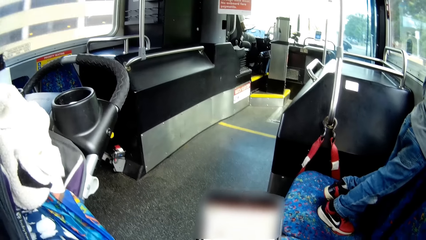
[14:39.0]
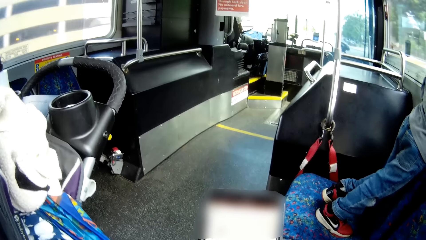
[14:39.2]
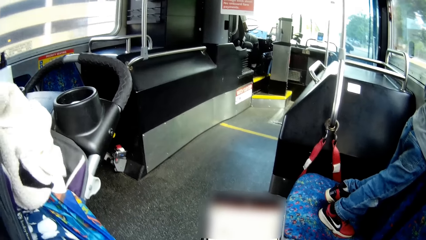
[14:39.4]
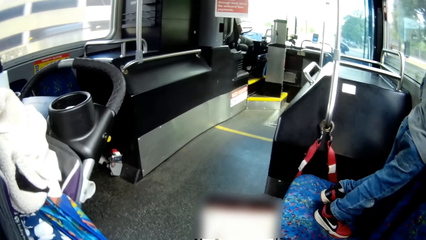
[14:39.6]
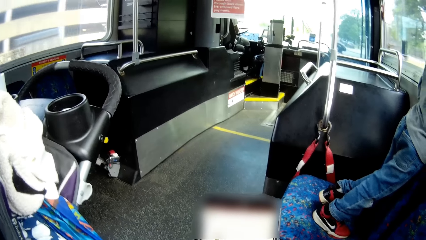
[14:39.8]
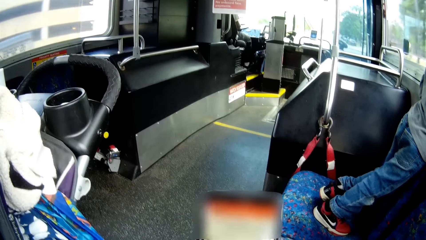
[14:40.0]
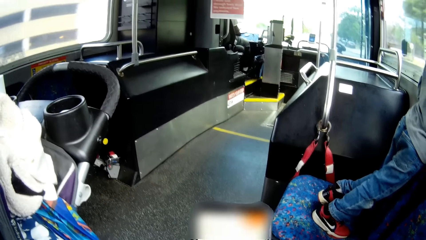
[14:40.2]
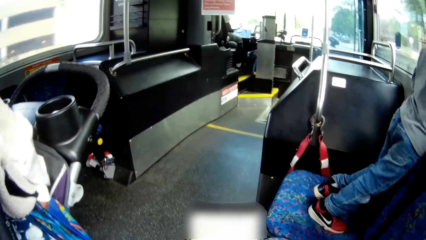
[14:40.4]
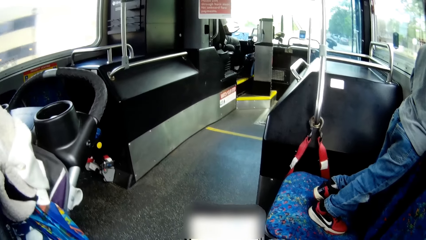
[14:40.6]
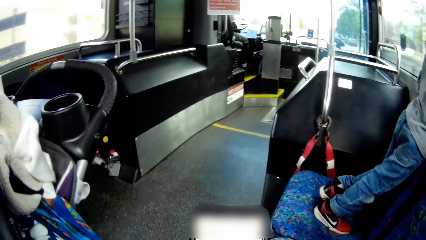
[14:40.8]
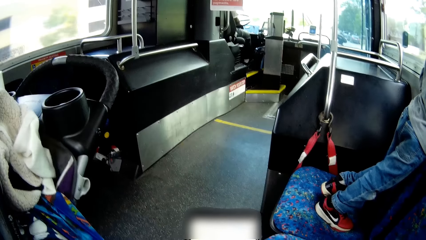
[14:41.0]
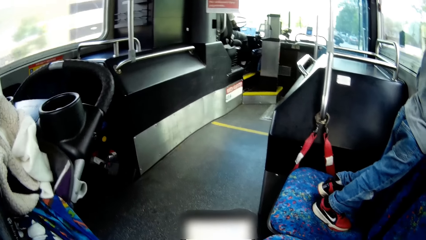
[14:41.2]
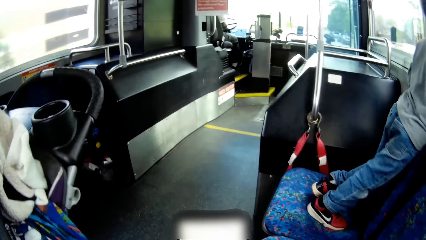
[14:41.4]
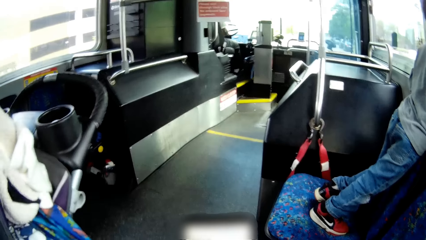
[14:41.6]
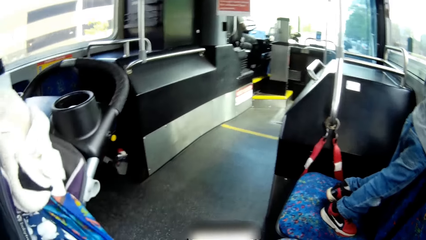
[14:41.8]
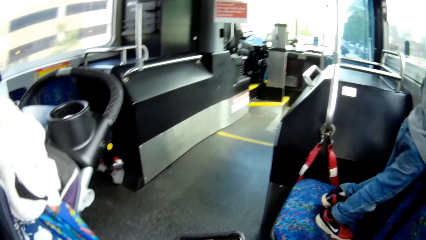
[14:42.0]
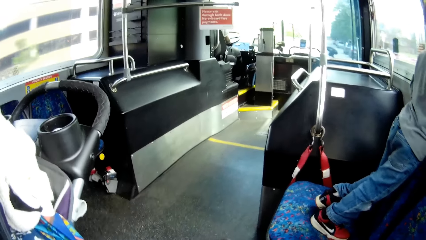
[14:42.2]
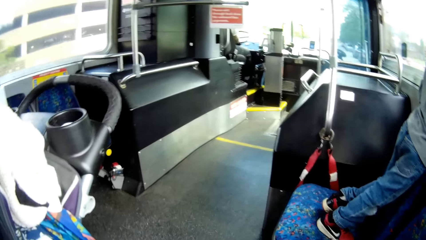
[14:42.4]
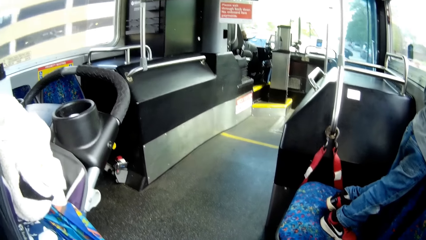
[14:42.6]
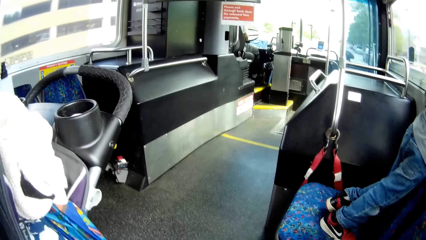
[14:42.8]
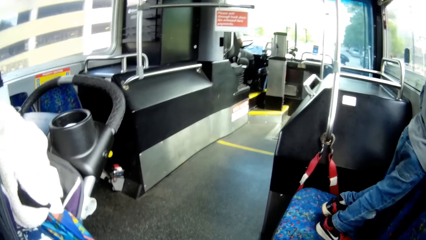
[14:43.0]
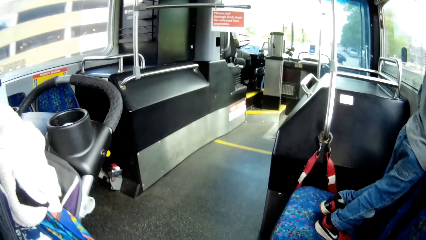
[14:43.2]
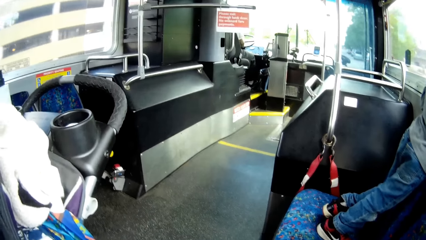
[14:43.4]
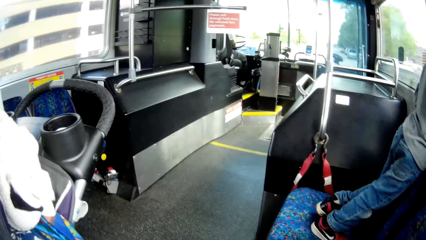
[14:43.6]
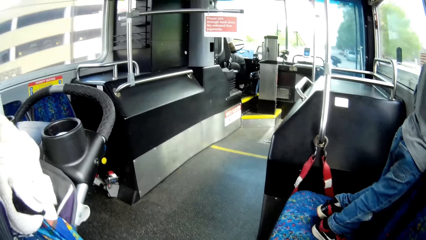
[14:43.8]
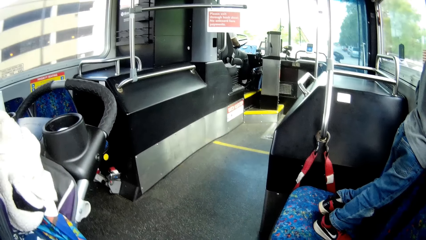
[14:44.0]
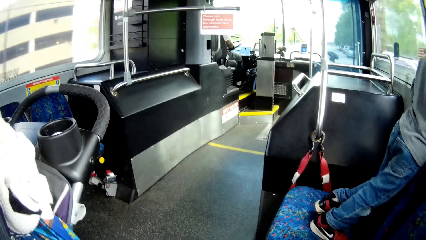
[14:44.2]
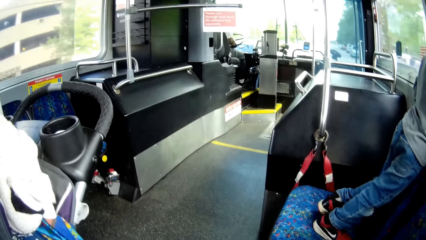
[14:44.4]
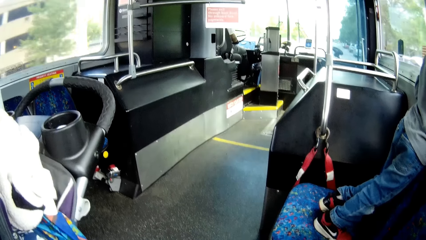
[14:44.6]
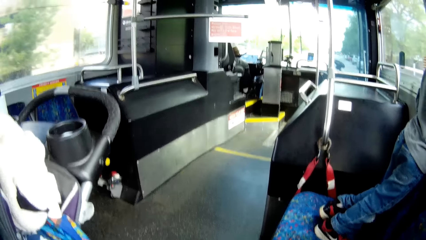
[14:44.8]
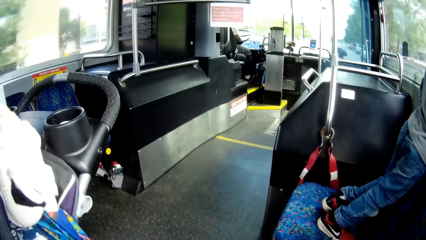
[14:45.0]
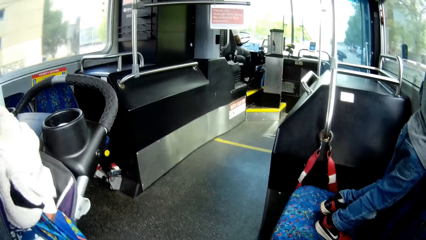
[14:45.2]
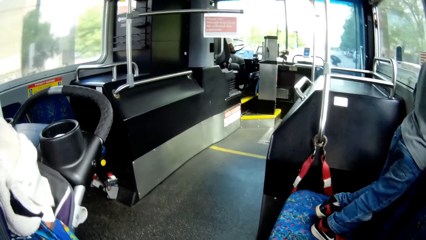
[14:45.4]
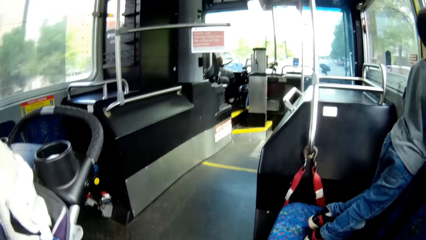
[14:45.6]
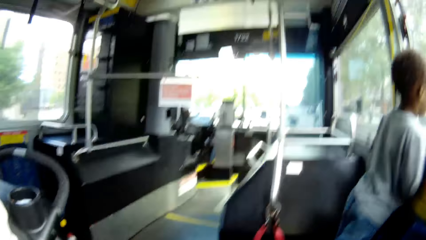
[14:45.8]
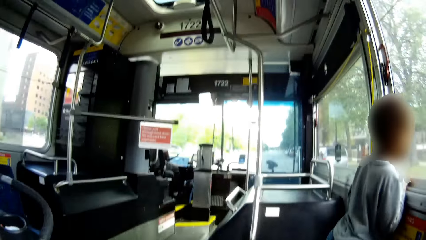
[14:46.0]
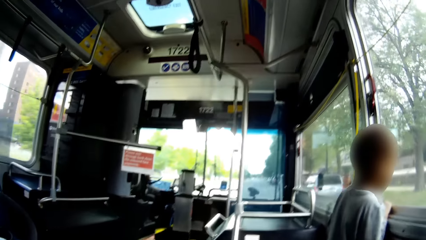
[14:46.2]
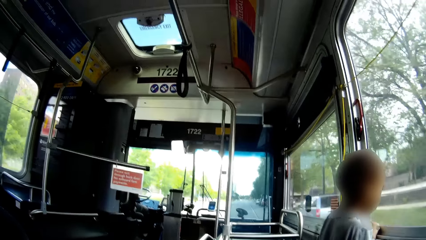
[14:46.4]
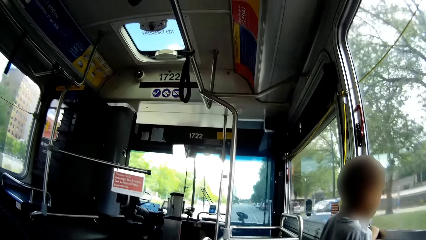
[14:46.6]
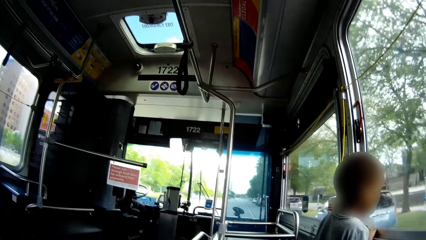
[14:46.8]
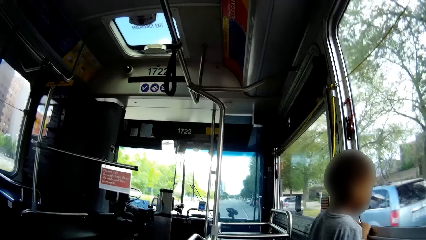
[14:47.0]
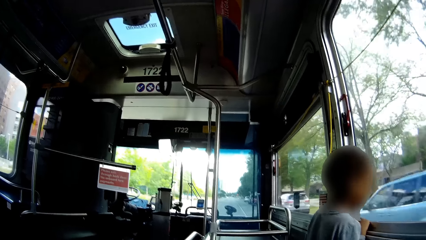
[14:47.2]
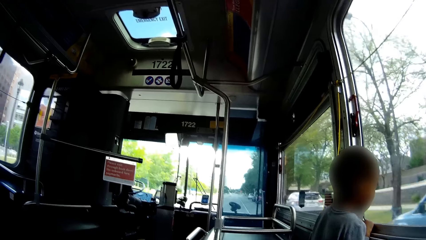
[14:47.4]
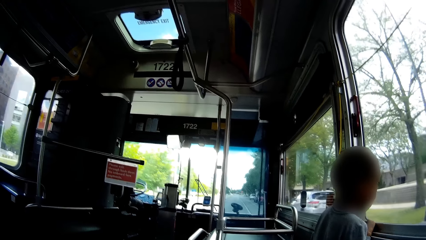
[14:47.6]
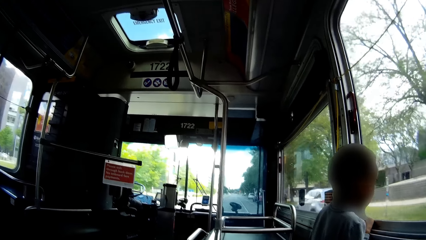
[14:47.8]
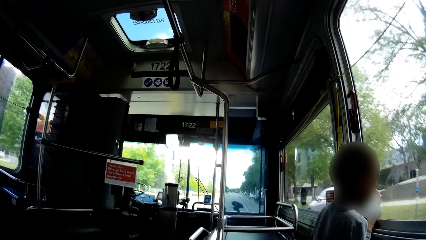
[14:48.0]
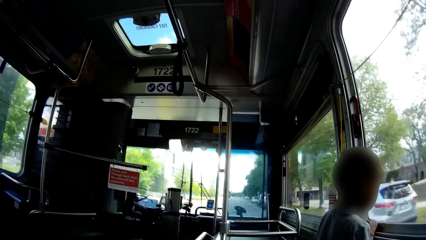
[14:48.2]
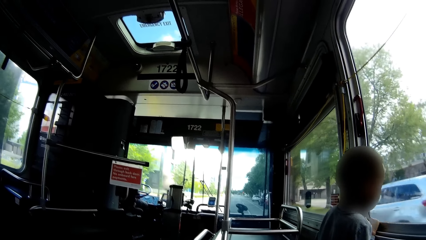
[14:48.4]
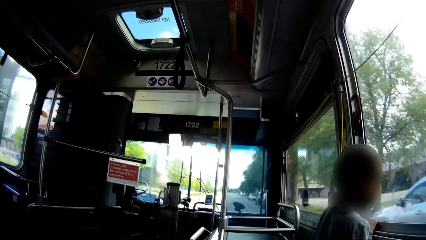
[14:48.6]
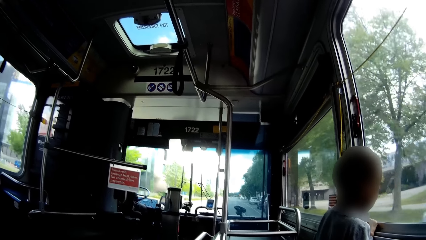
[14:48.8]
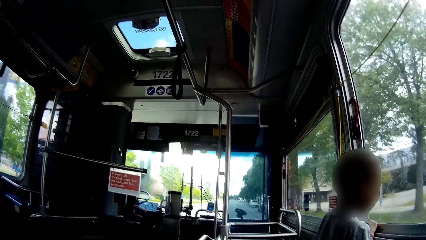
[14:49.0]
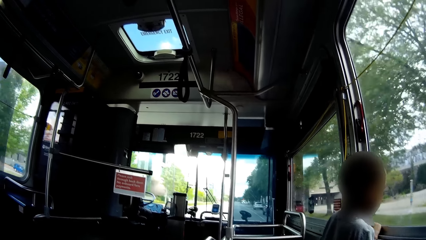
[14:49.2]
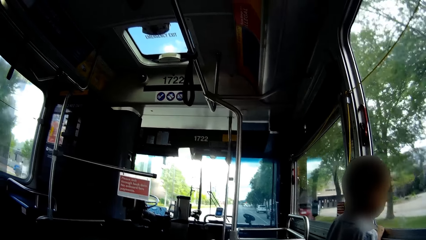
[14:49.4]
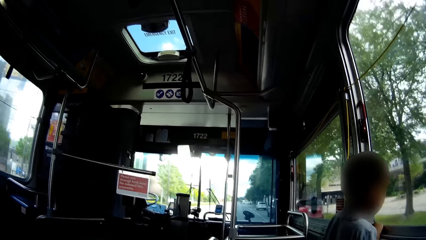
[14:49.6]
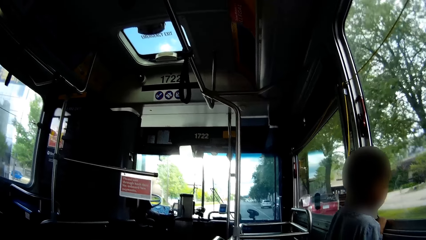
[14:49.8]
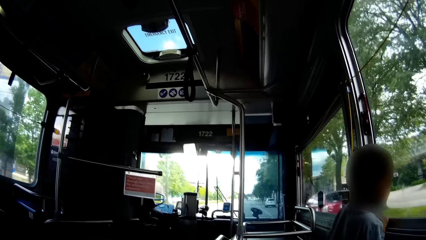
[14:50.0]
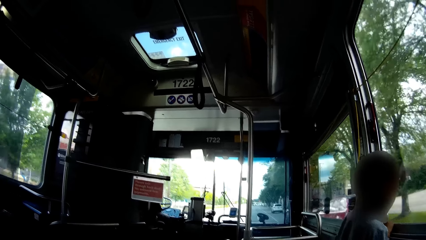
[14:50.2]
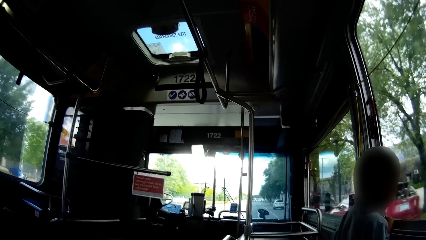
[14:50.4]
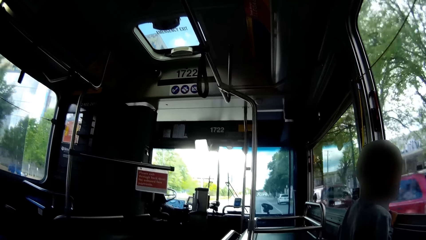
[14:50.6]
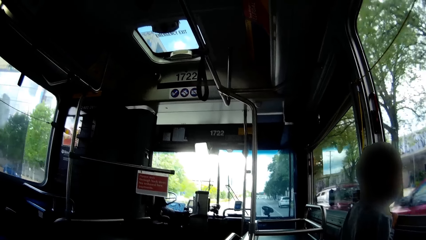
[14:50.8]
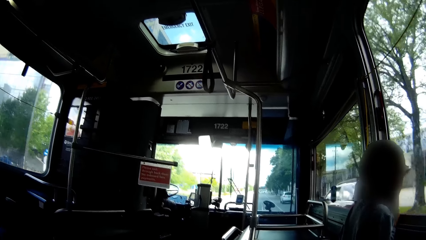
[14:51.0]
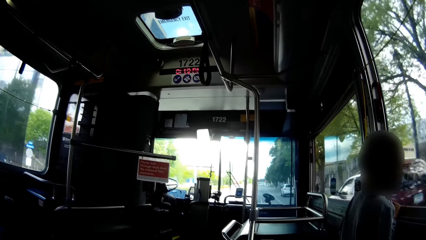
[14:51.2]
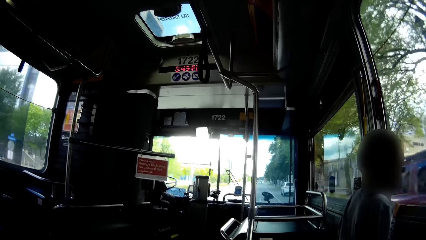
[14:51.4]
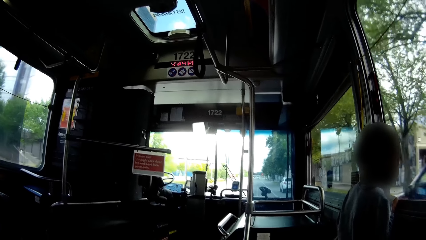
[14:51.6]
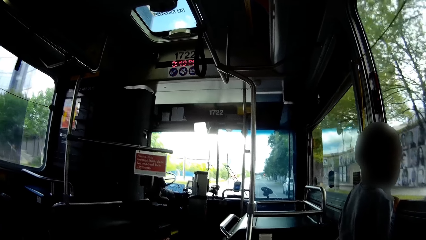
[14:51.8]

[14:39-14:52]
The camera wearer looks outside the bus window.

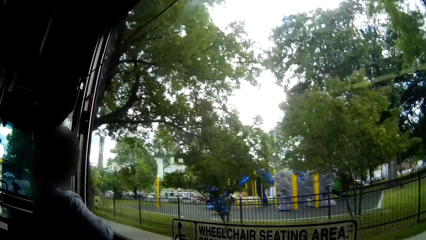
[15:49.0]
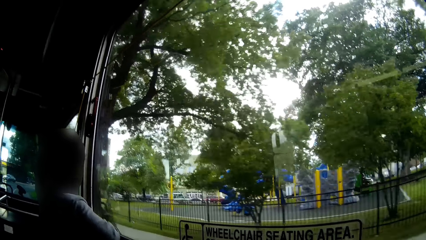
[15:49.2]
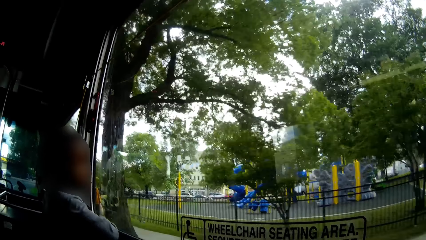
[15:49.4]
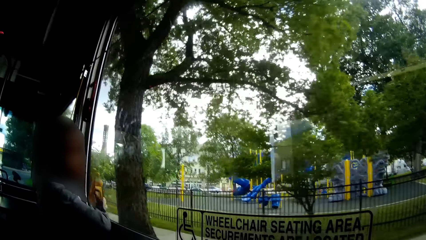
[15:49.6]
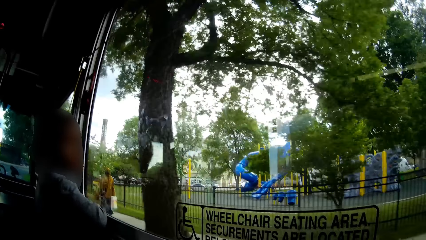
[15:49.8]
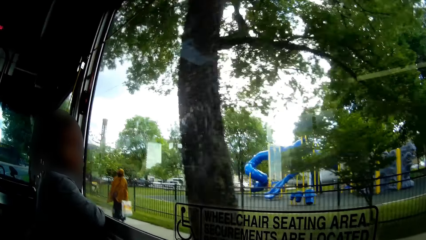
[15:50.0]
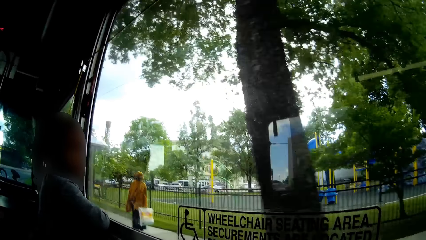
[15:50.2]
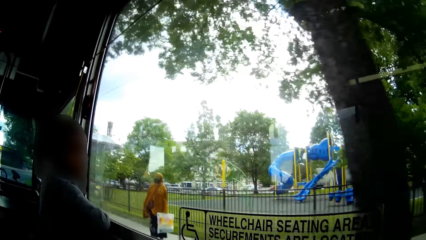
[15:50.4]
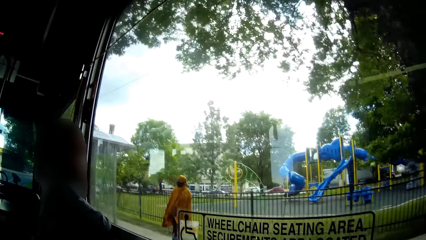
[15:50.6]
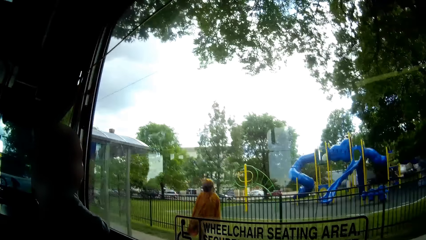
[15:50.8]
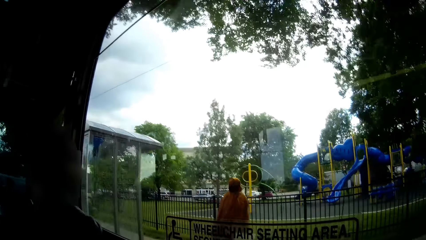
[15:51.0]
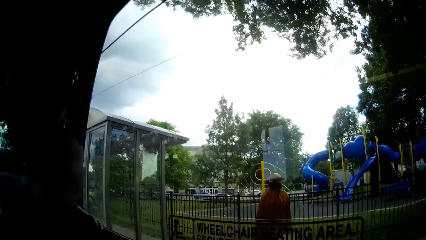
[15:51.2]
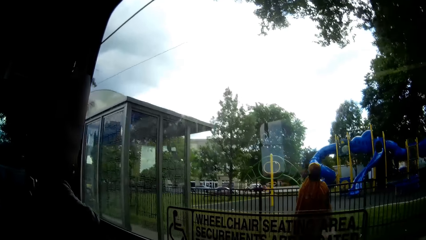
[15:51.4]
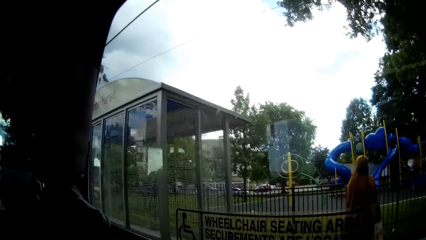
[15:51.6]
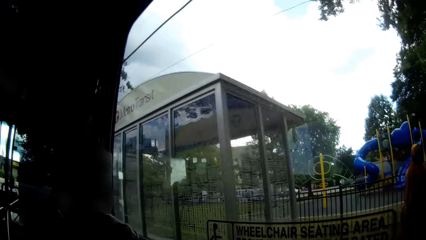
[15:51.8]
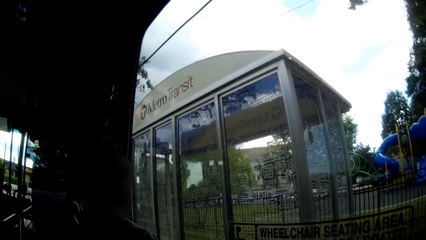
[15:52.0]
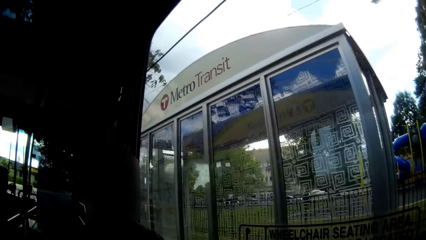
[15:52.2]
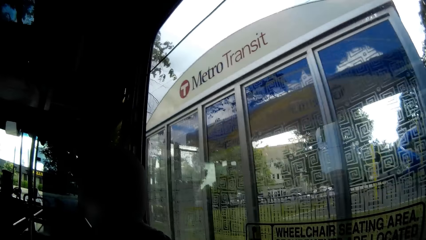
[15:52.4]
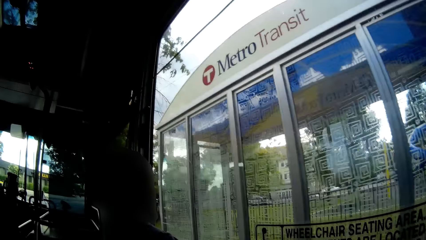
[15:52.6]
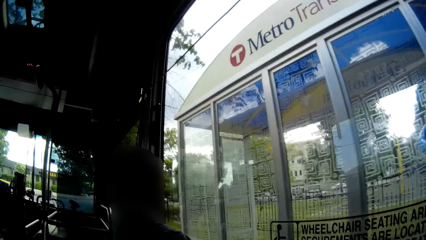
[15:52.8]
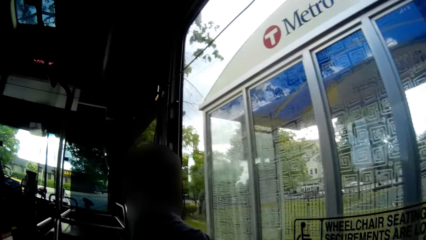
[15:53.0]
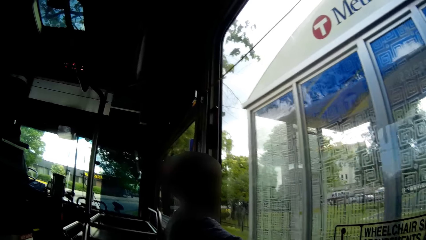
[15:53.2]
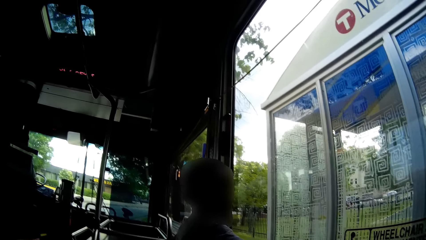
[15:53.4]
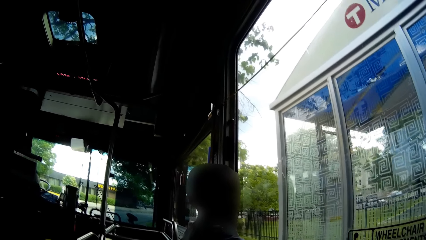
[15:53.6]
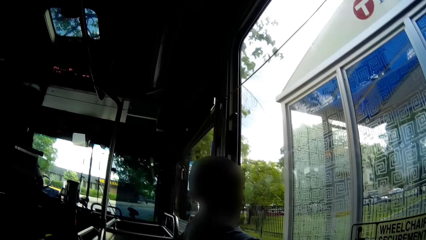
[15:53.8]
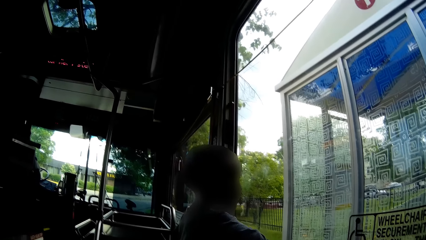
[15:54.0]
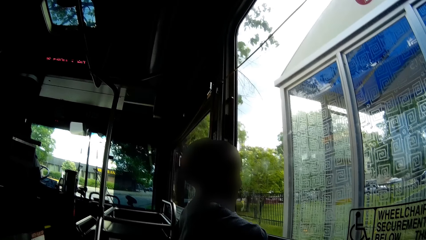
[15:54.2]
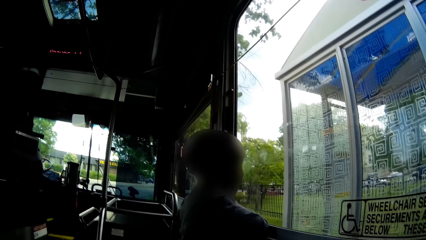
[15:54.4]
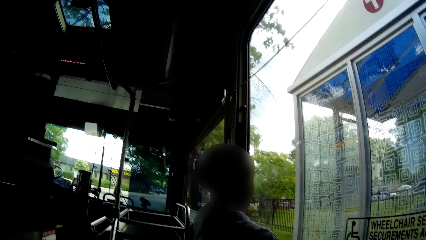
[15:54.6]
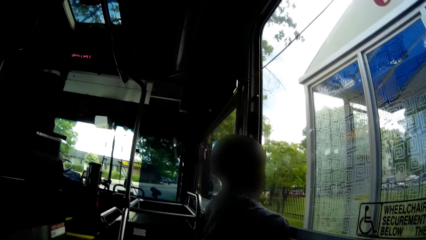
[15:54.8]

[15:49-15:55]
A baby talks to the camera wearer.
